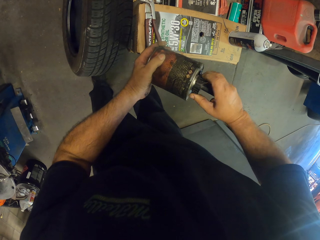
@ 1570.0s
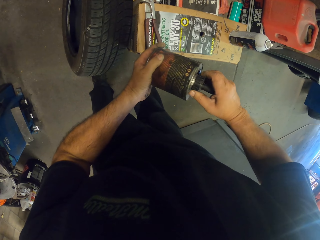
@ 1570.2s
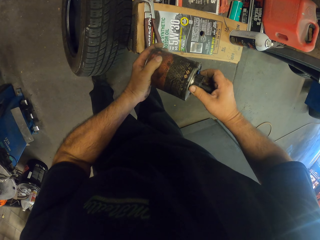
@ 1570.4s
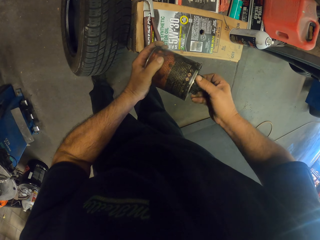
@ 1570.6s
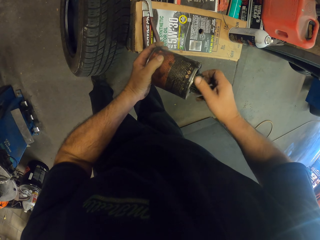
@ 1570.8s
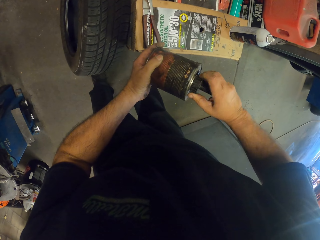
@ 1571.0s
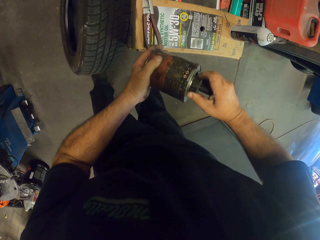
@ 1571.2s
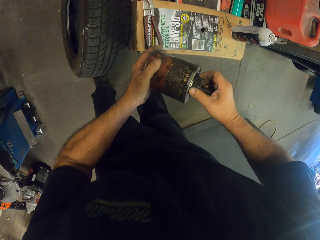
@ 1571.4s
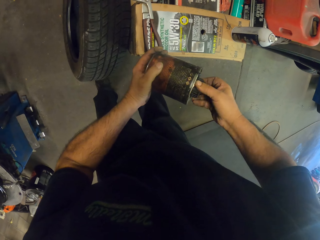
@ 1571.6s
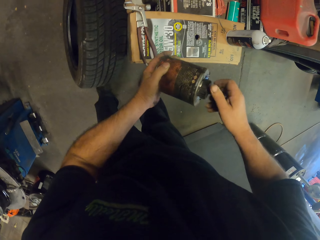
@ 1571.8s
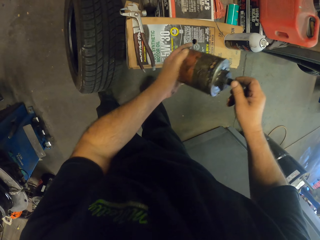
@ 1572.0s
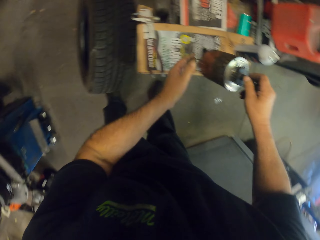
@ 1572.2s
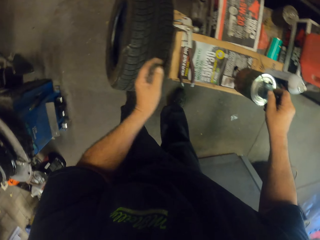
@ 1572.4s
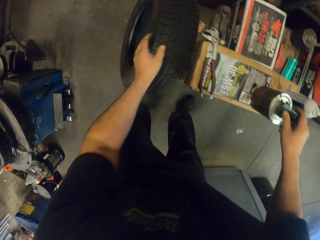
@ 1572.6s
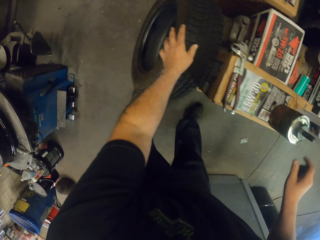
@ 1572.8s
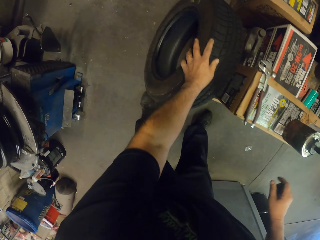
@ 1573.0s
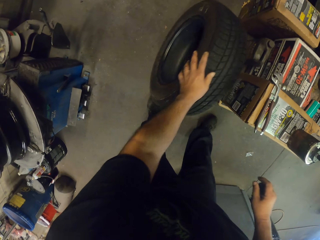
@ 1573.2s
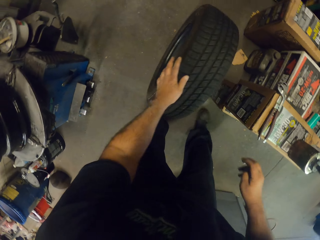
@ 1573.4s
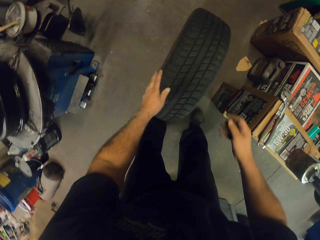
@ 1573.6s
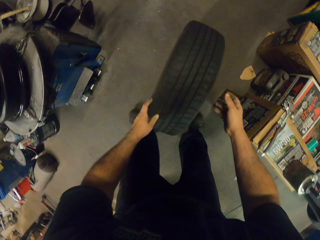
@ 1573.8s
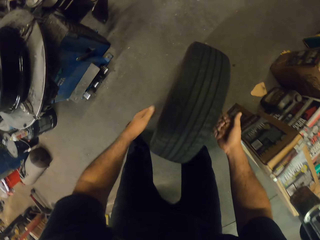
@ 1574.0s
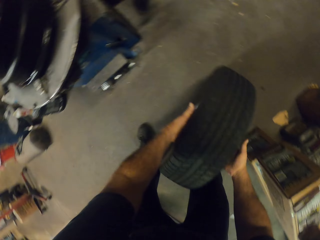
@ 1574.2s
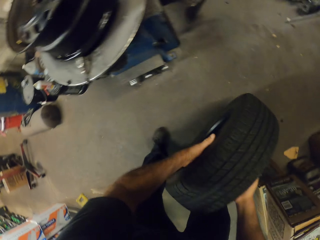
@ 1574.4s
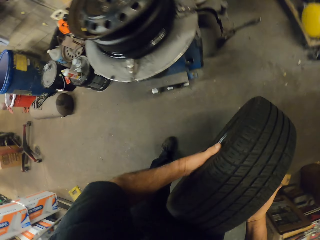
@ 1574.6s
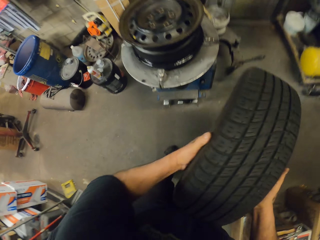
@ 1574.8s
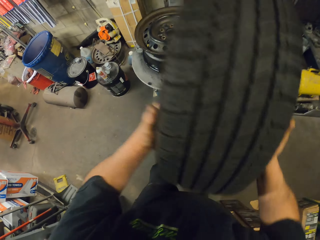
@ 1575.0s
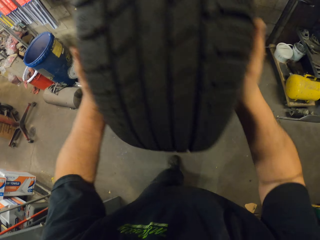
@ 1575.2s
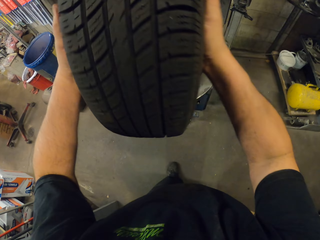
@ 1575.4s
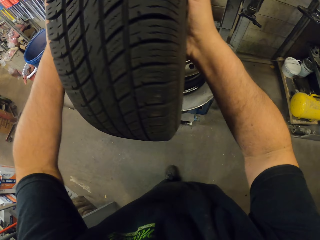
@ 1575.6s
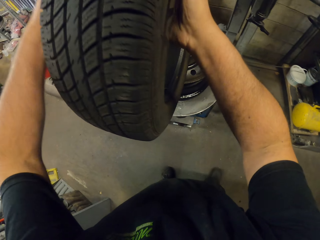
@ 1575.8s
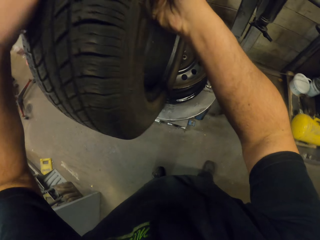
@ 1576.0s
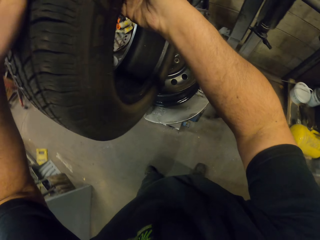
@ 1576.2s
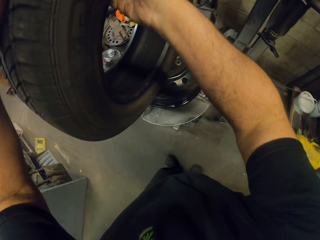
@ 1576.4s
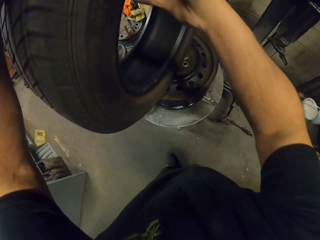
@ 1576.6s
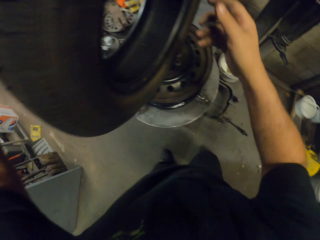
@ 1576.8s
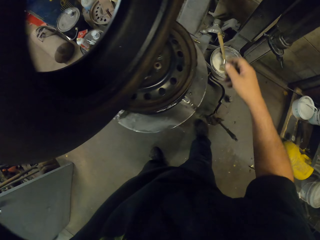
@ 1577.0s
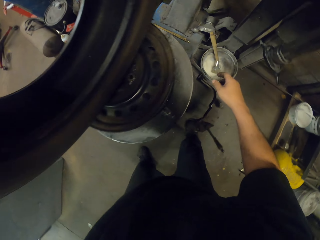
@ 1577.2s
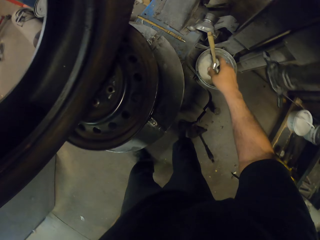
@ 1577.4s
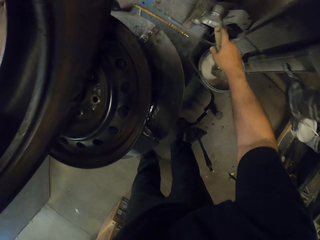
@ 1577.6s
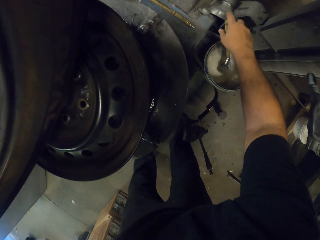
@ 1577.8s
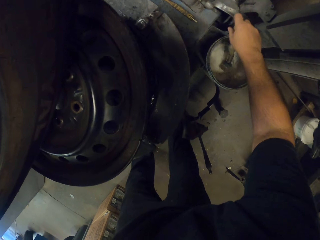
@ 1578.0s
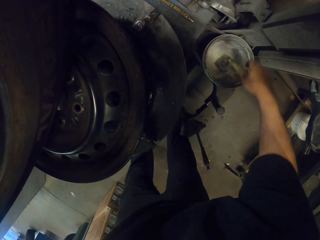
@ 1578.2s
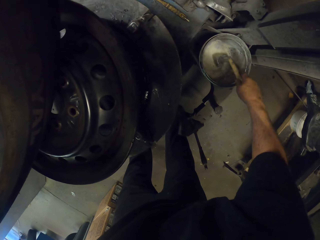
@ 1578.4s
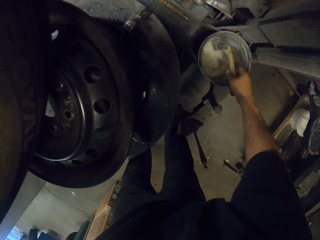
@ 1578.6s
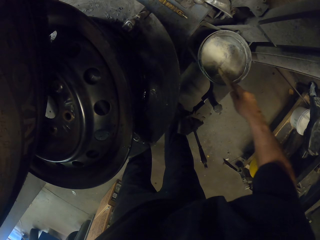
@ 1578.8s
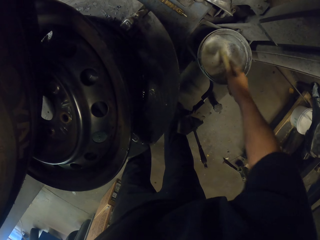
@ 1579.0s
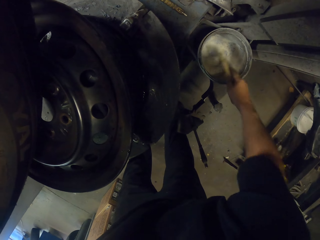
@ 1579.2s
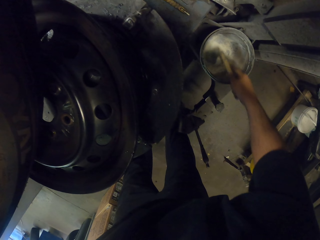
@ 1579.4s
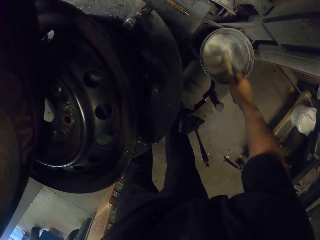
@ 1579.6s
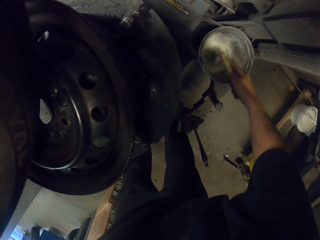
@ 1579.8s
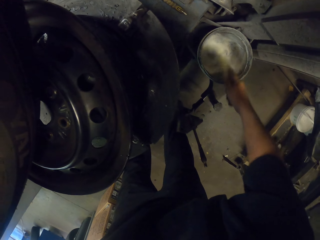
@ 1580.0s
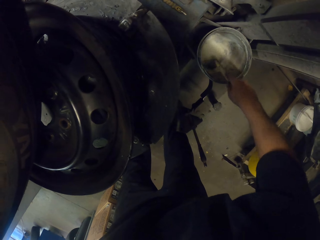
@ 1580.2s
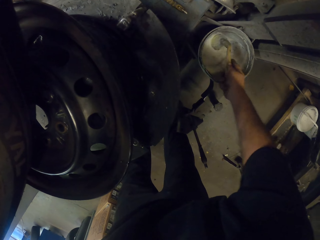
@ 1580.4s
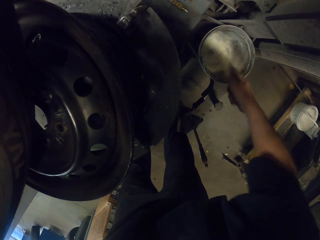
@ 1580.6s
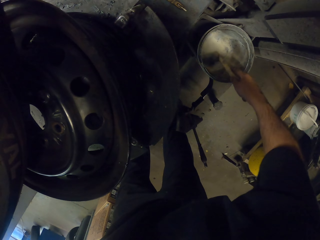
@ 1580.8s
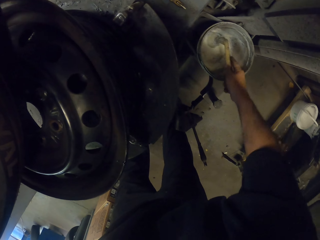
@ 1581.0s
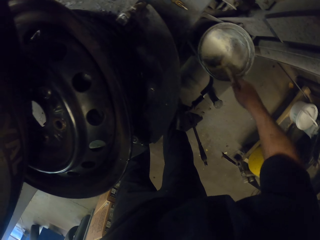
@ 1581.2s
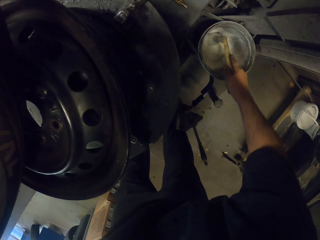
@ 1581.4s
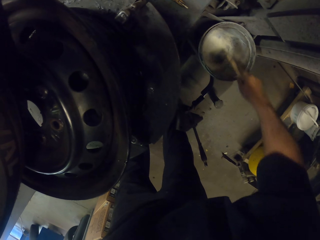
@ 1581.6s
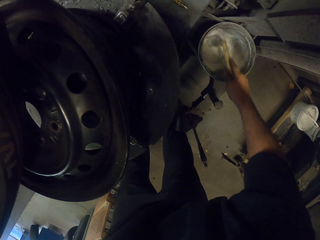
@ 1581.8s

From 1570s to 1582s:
The camera wearer puts a bottle of oil on a table. They pick a wheel on the floor. They lift the wheel. They put the wheel on the stand. They stir a brush in a tin of paint. They pick the grease.

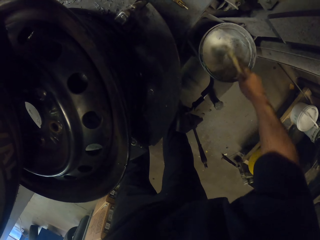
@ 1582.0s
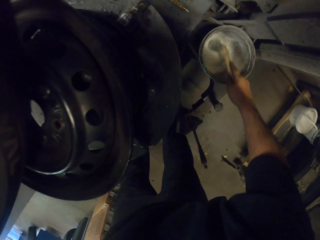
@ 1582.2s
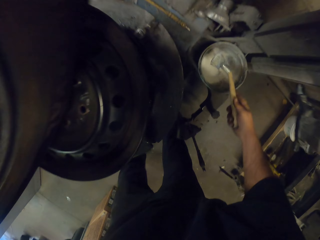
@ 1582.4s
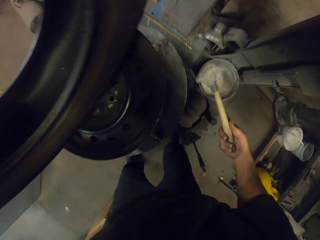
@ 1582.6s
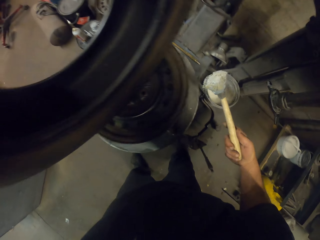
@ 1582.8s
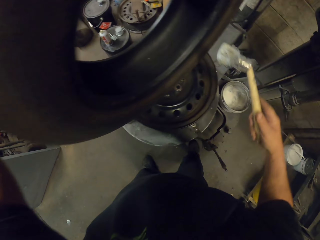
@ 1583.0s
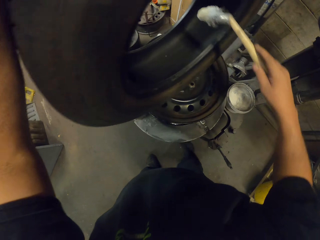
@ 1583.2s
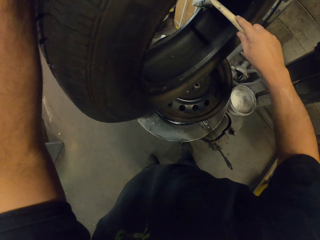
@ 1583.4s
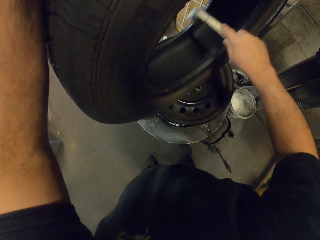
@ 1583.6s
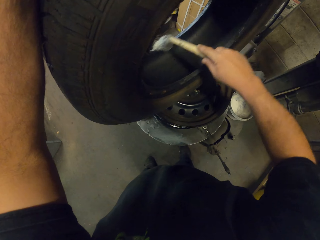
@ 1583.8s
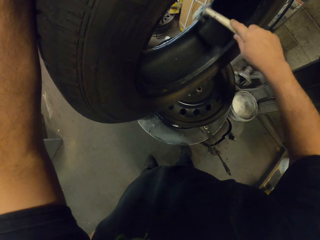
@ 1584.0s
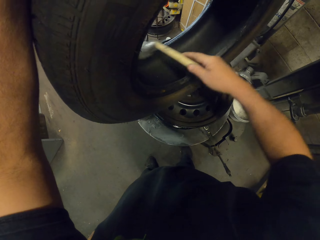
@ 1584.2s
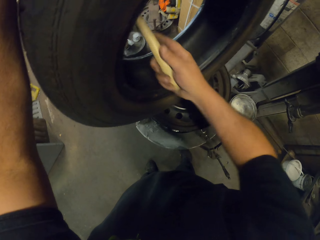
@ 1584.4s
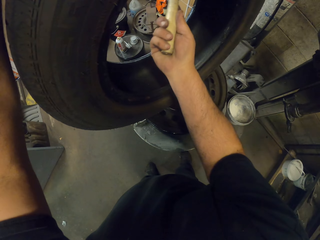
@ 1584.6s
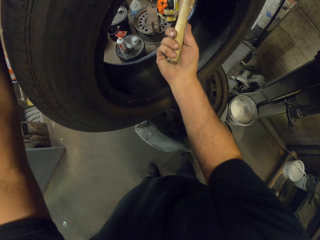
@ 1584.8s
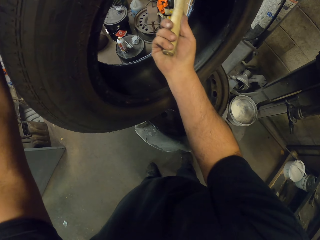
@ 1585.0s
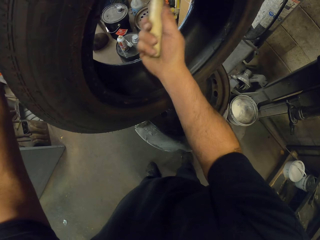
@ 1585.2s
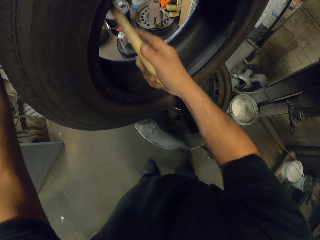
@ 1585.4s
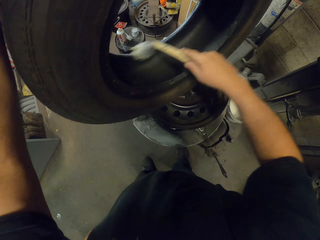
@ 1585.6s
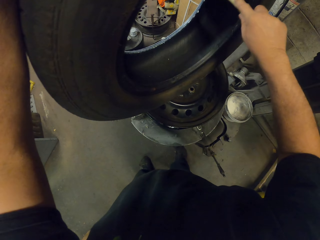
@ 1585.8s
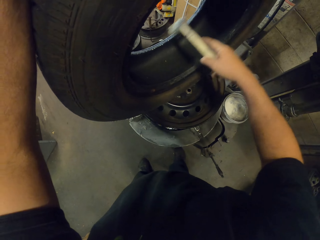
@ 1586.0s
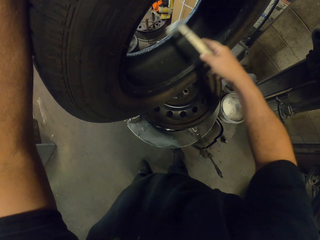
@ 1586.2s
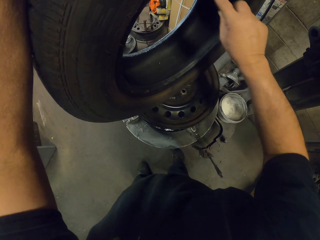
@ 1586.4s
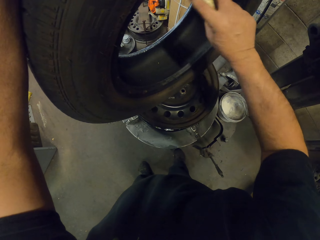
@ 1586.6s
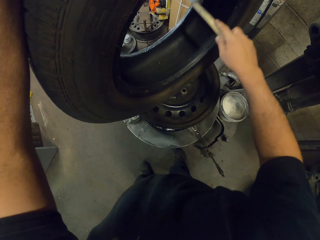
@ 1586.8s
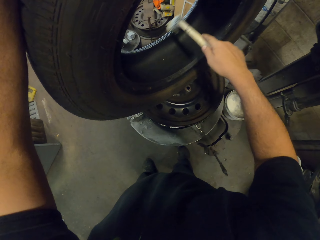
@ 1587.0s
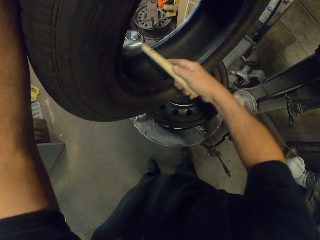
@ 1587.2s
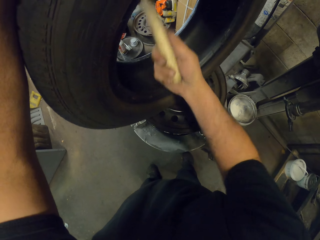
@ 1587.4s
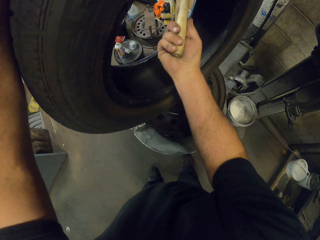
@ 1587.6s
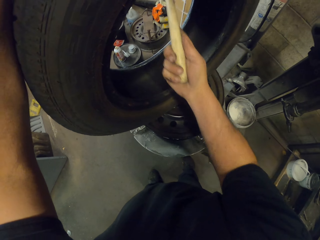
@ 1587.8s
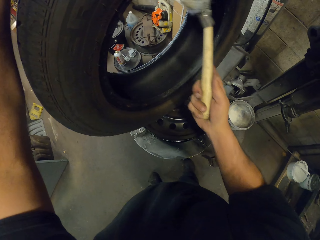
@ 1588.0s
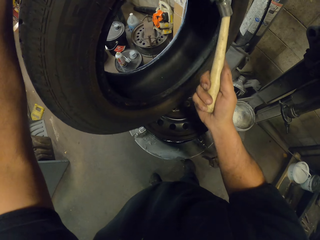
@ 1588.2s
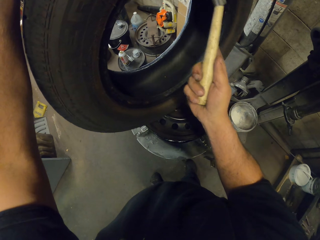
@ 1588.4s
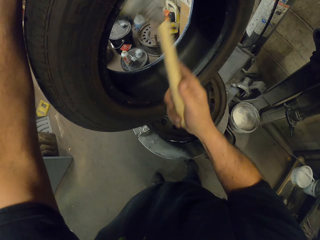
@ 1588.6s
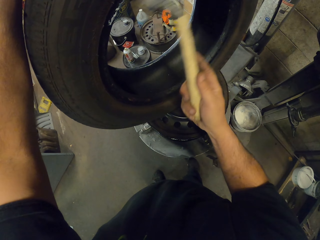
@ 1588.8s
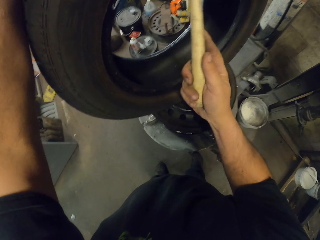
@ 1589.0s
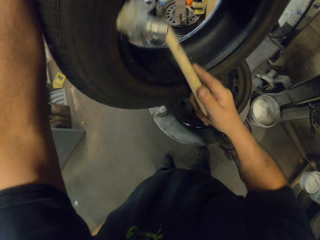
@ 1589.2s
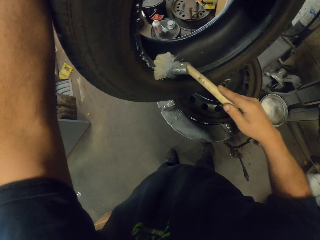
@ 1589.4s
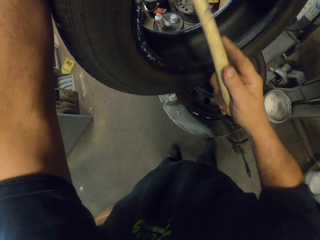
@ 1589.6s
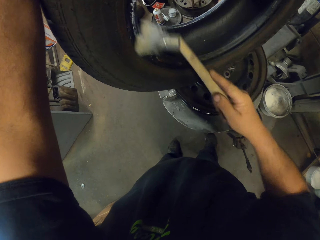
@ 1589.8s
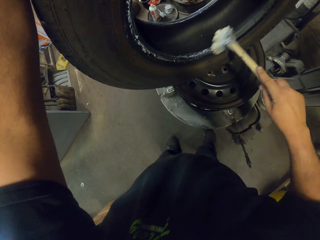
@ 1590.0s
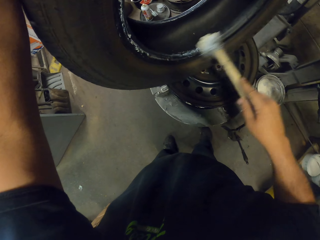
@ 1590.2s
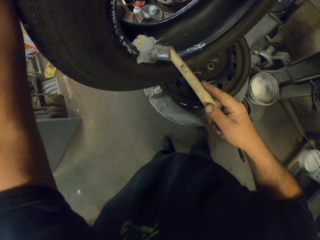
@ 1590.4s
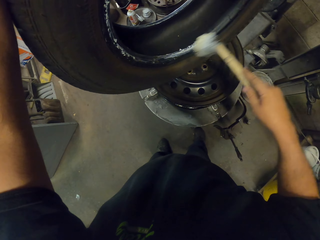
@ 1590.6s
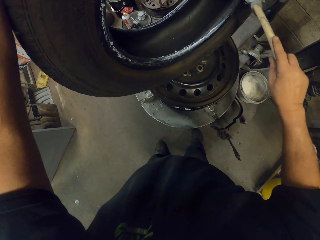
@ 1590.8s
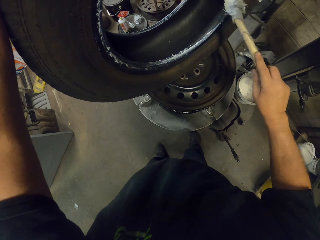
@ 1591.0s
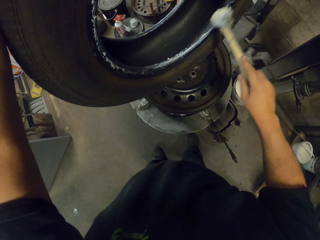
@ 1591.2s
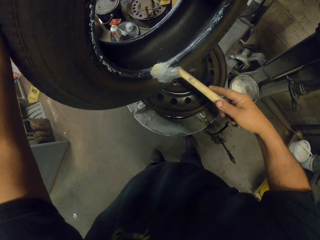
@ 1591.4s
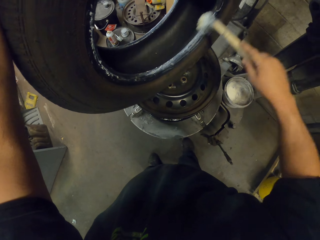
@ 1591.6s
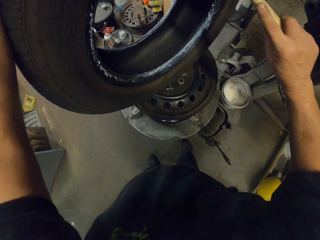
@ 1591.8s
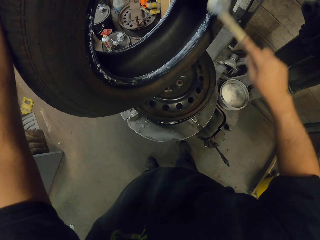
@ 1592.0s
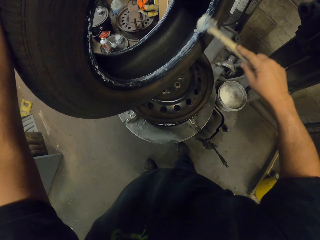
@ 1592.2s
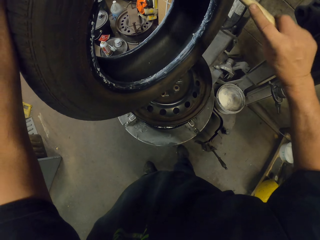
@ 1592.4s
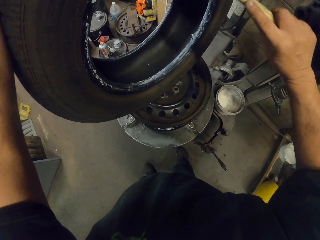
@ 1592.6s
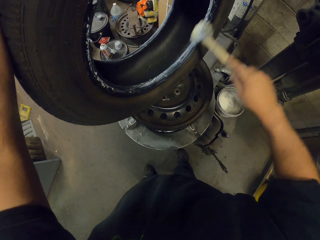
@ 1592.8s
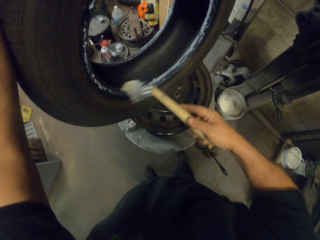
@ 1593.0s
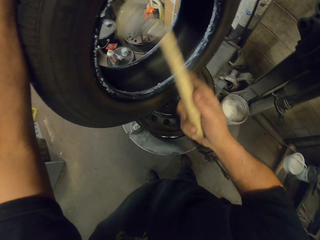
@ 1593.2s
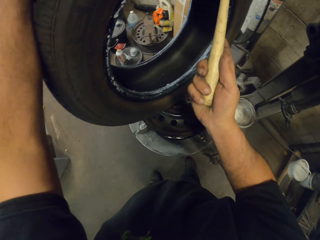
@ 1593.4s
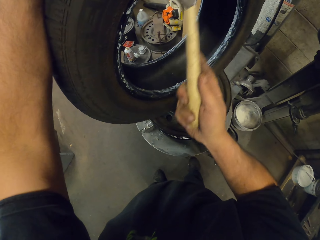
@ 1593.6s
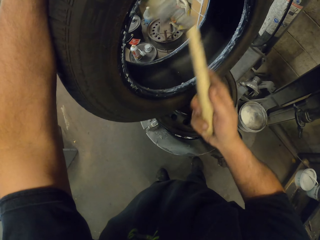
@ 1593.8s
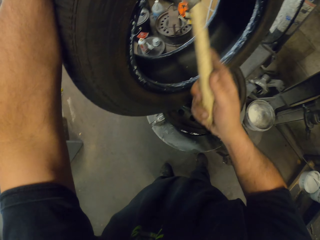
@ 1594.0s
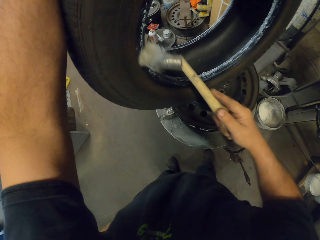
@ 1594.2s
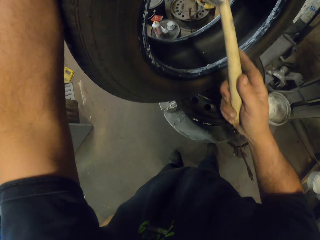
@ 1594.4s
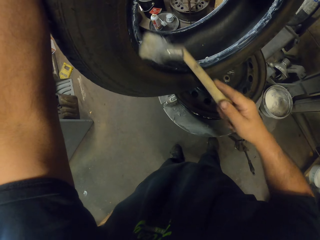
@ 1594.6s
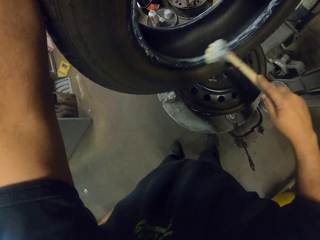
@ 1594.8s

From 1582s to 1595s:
The camera wearer applies the grease to the tire.
